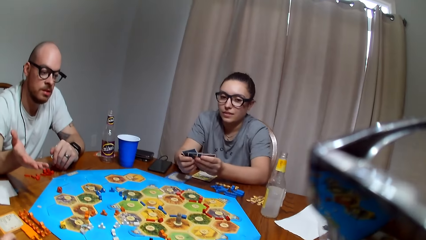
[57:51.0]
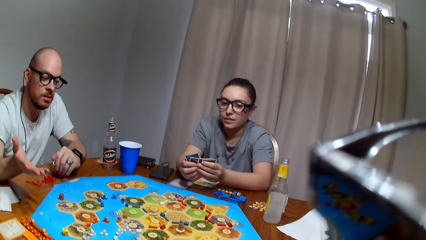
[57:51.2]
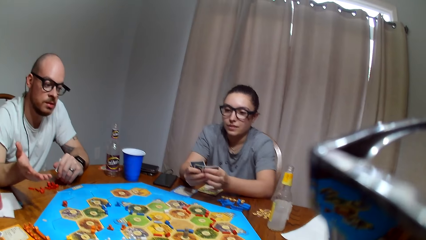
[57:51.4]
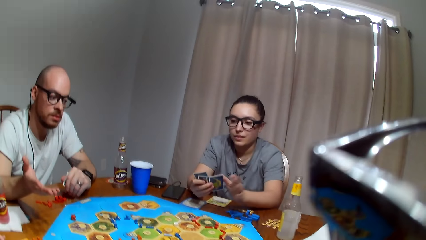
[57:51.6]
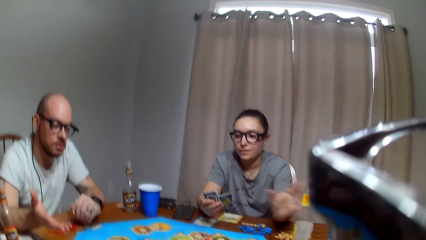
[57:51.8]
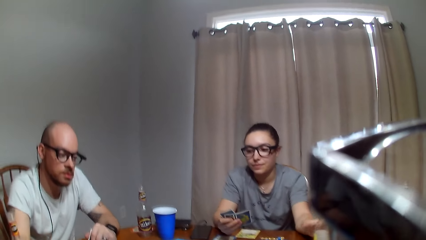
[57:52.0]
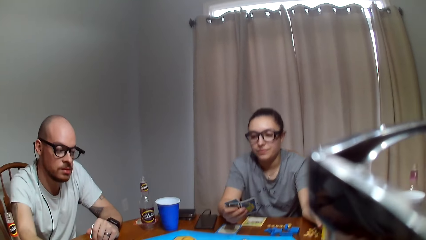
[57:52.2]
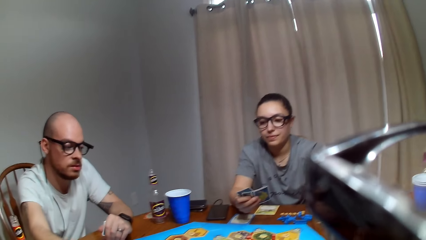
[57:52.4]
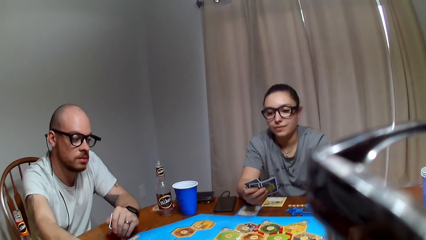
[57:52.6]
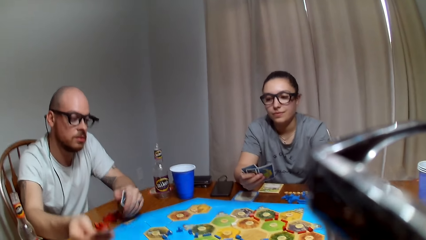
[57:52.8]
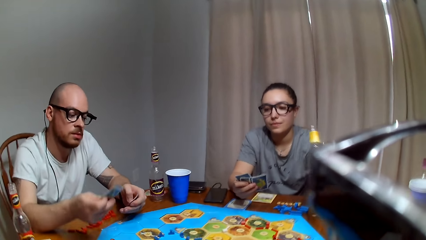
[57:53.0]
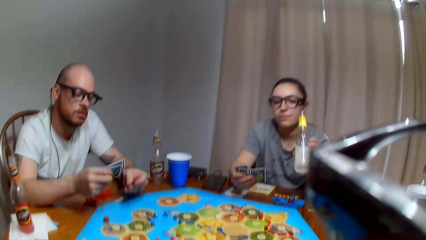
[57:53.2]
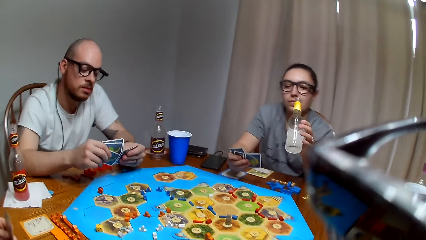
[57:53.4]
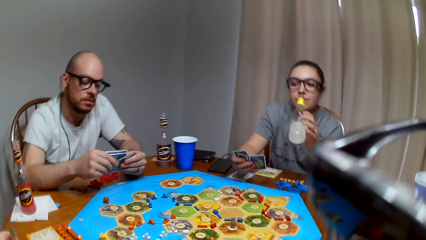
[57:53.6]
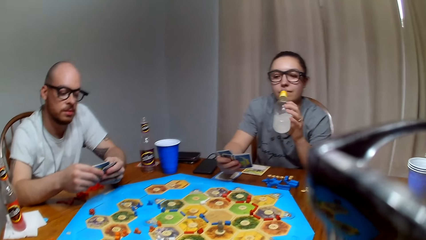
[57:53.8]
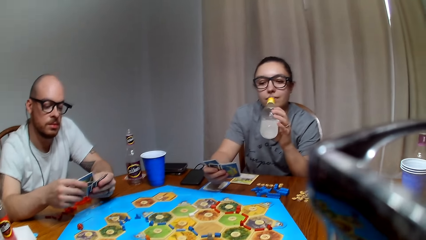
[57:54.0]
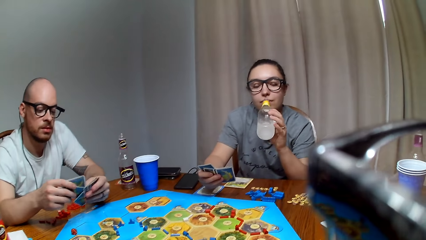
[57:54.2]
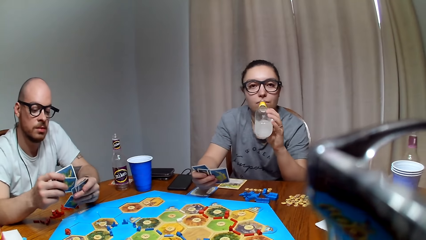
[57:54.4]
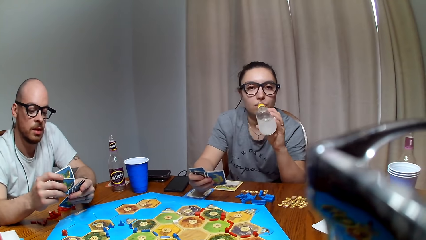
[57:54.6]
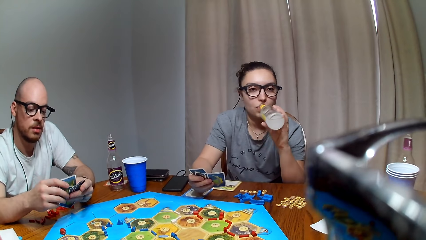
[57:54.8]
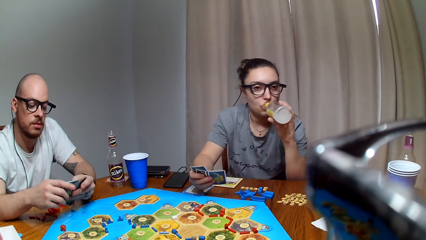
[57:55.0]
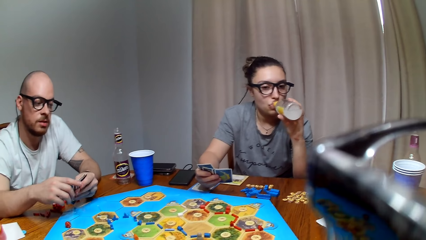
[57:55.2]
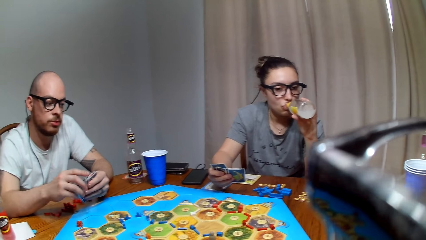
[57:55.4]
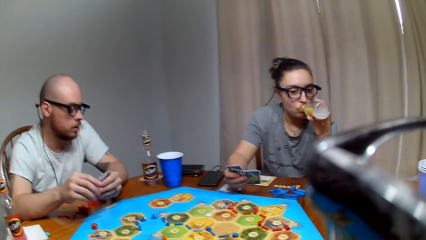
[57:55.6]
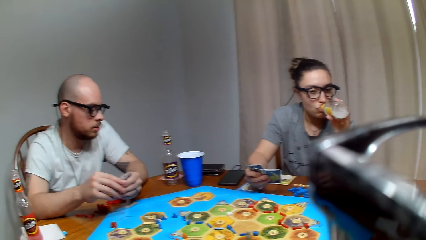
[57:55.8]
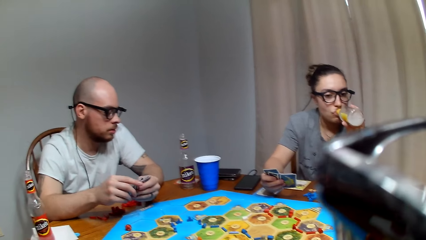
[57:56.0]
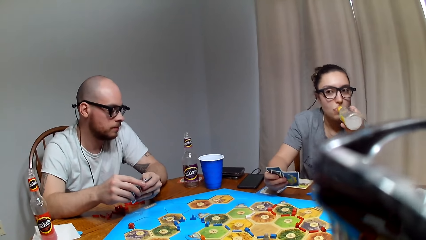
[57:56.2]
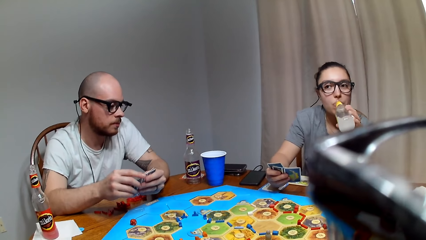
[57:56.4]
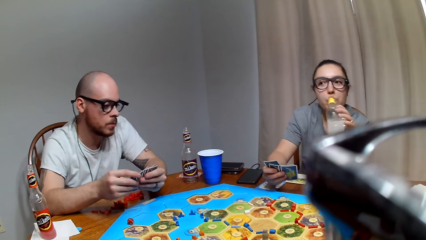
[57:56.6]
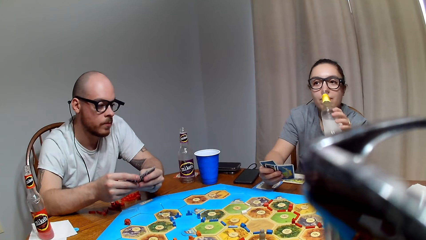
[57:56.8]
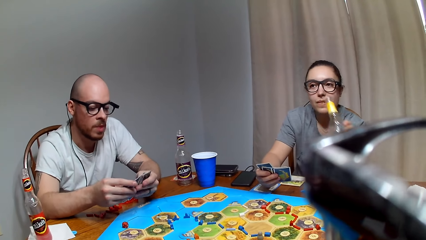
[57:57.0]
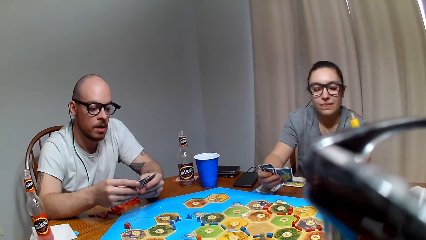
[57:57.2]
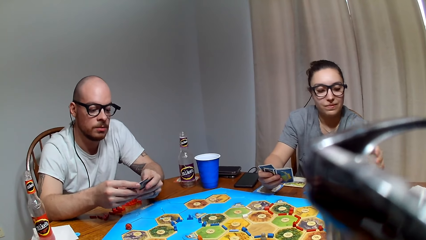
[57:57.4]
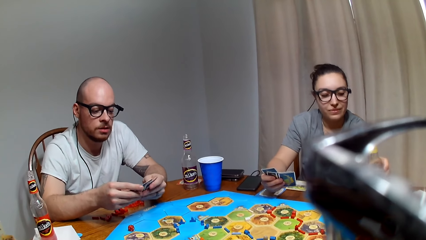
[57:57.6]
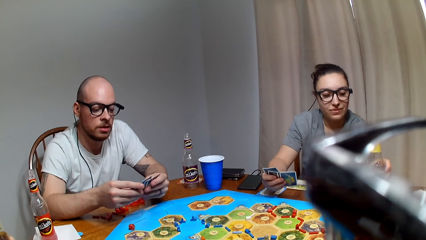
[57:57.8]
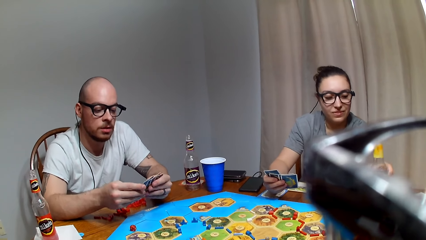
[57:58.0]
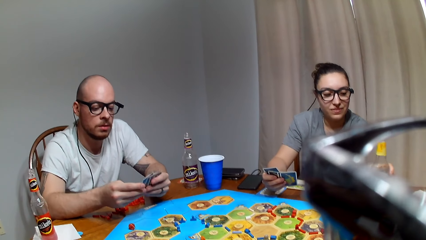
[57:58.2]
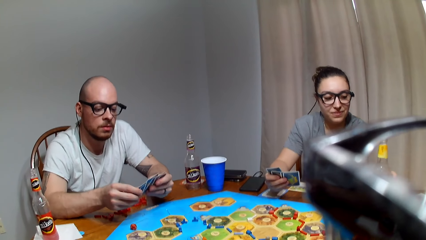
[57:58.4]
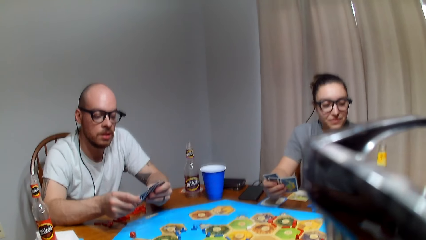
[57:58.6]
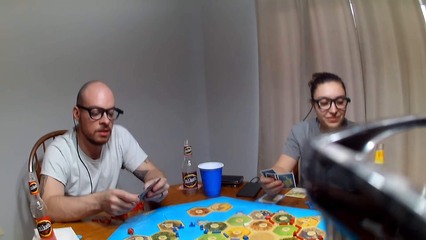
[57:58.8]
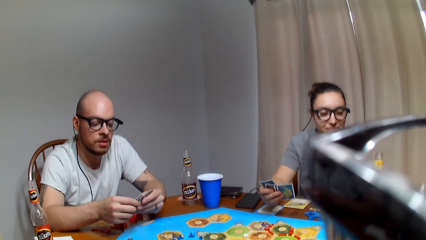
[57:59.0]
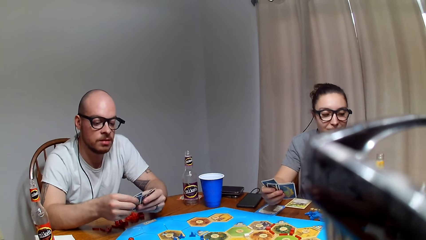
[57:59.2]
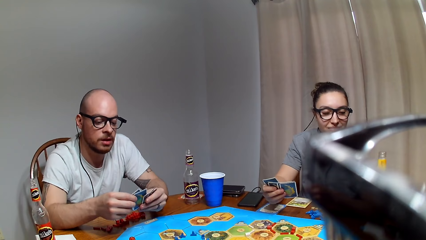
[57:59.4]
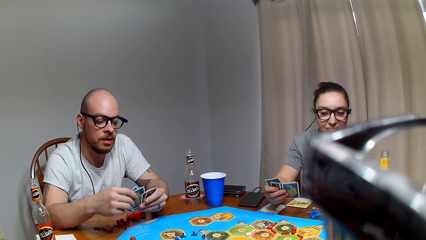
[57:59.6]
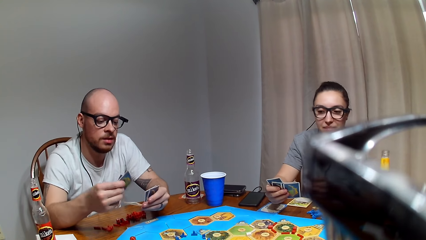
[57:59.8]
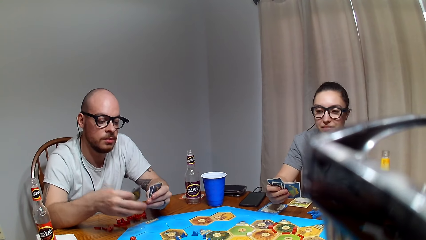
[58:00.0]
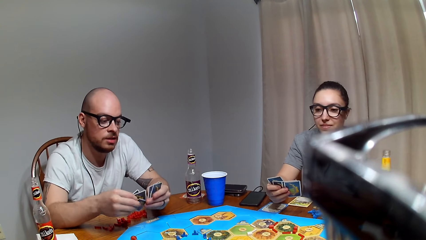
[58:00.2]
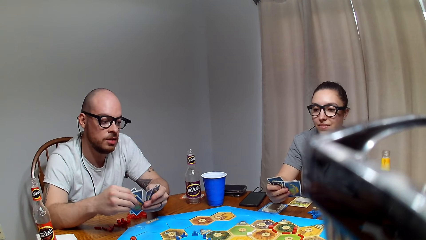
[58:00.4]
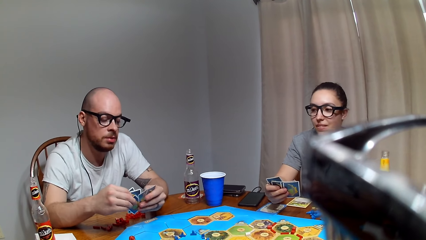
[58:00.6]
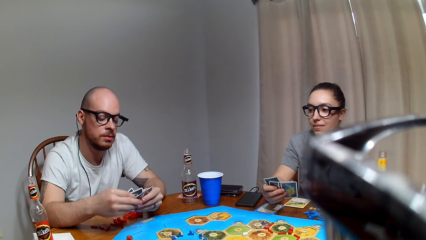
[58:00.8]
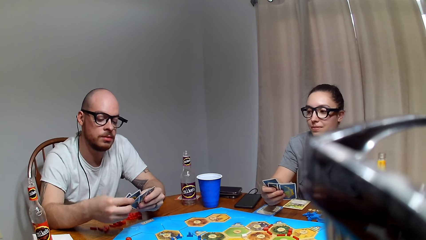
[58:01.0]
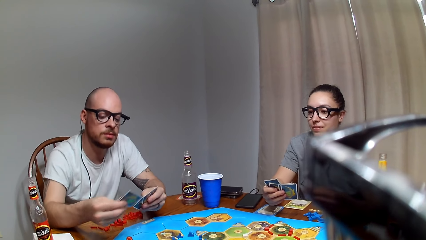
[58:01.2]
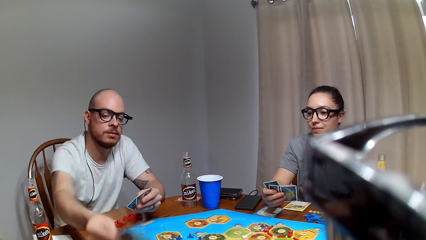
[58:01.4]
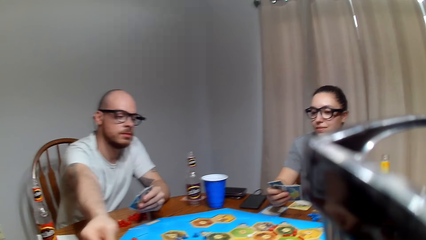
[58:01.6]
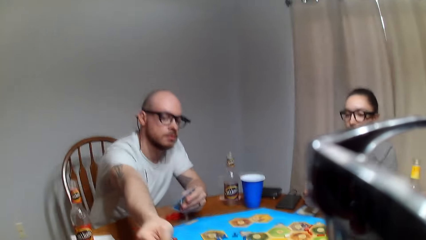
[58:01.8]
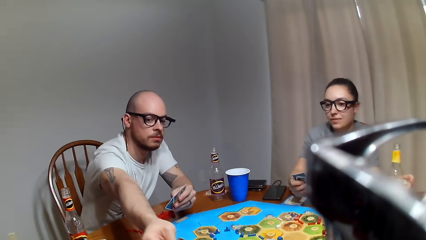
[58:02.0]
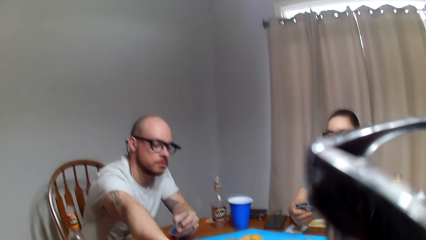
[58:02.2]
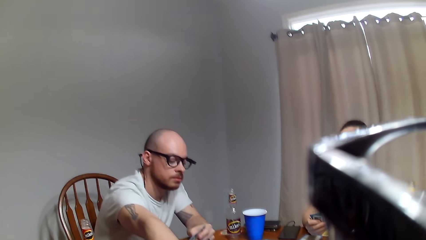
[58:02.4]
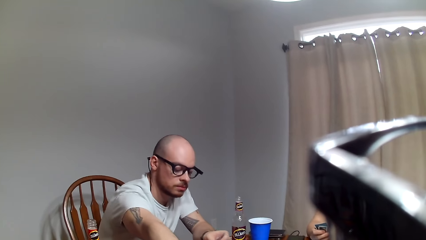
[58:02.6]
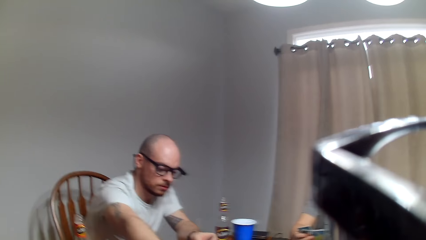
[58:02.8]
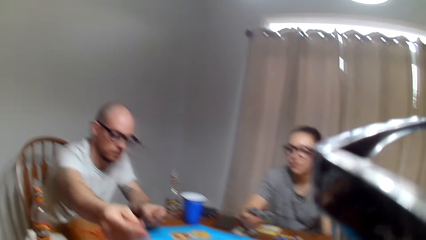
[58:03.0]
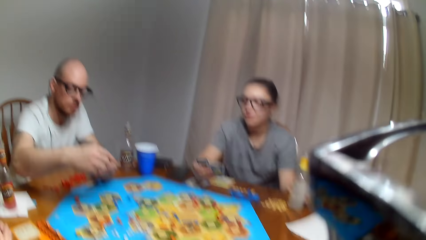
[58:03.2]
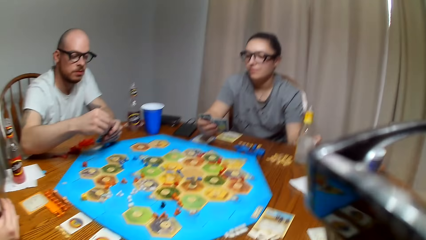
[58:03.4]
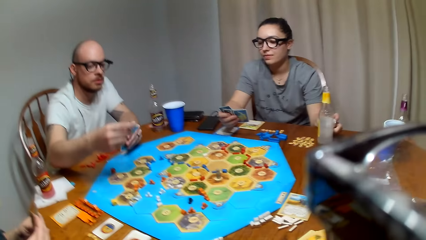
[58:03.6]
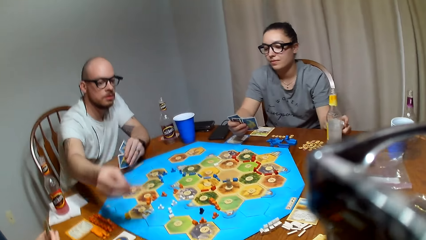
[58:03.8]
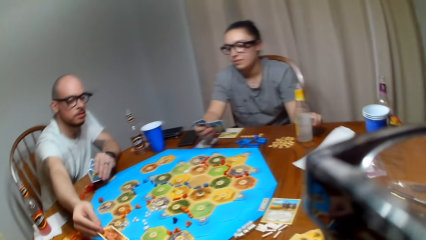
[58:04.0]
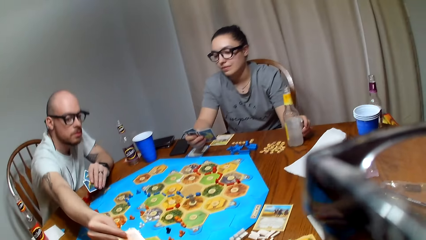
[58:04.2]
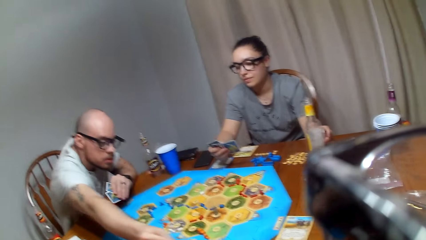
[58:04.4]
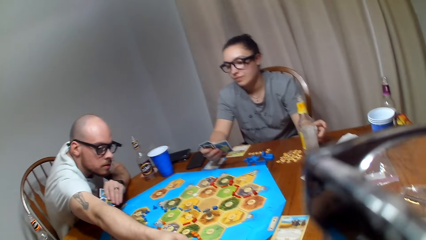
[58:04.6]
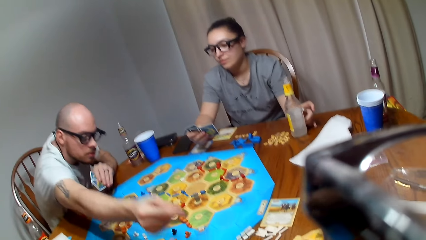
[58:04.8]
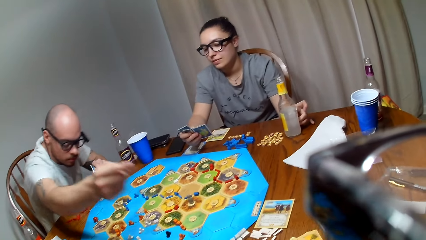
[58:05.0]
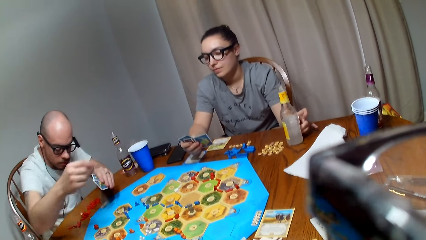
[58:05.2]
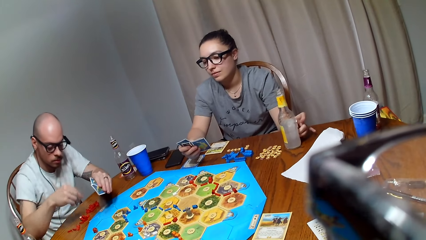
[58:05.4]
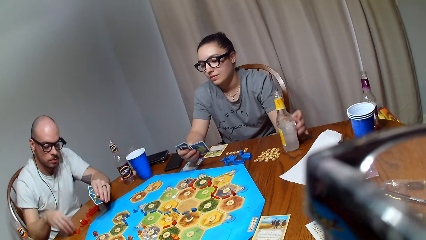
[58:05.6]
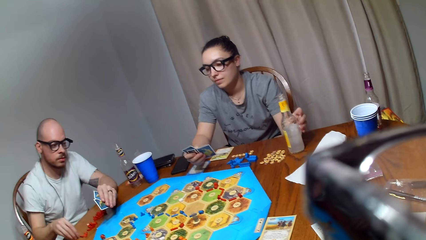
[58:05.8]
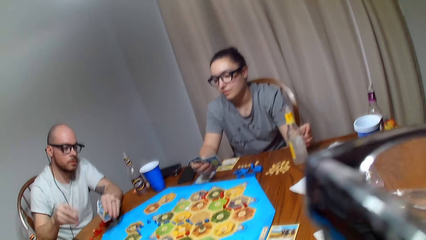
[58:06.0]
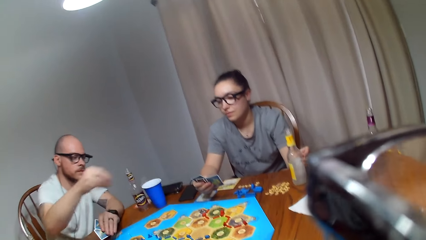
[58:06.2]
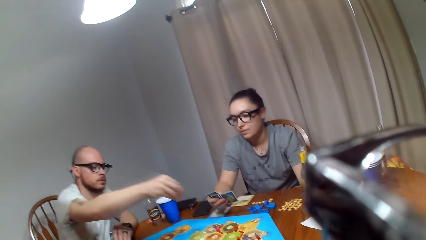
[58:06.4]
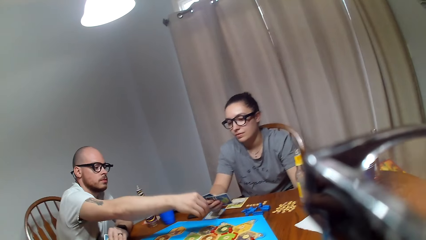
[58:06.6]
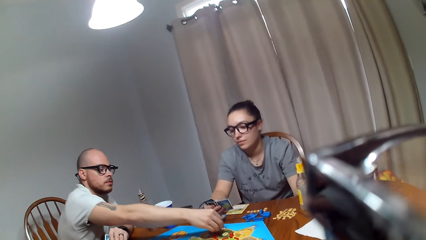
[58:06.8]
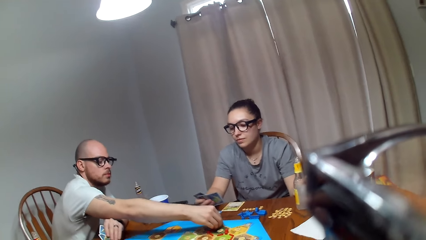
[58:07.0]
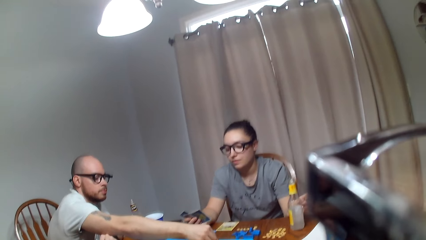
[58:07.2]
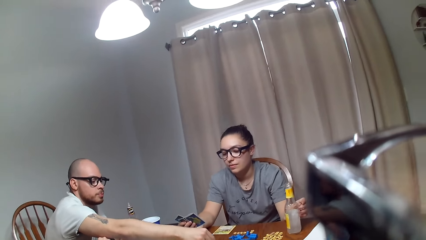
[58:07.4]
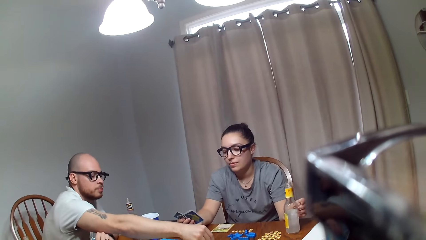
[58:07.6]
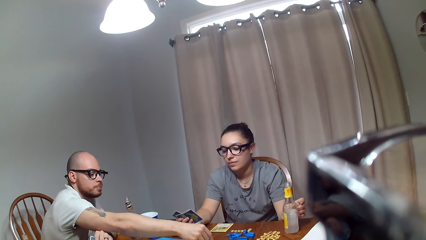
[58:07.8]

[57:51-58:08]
The camera wearer plays a board game with three people on the table. A lady picks a drink from the table. The lady takes the drink. A man shuffles the cards. The lady places the drink on the table. The man shuffles the cards. The camera wearer picks cards from the man. The man picks a road from the table.
